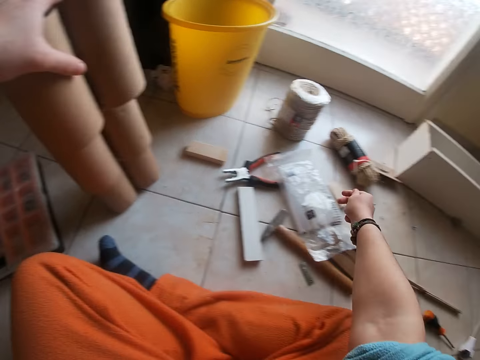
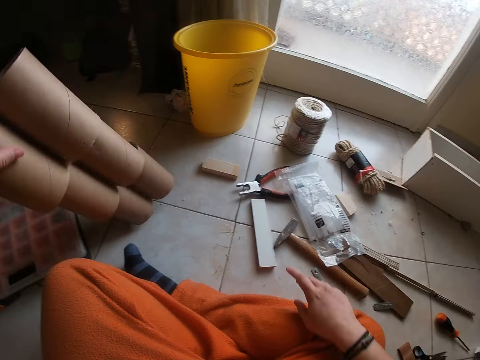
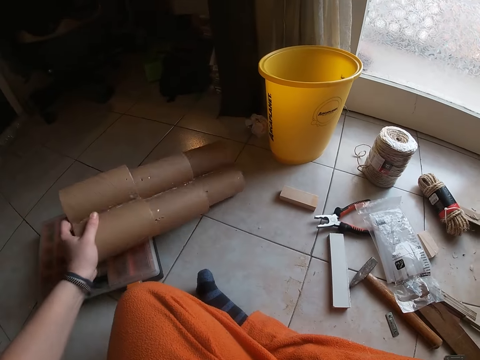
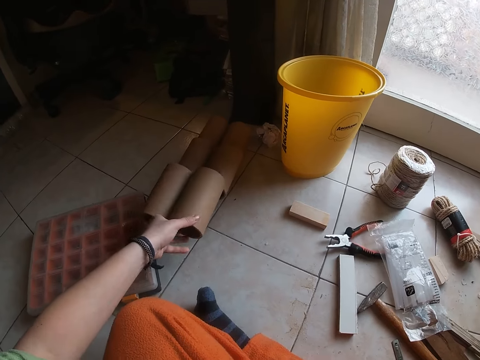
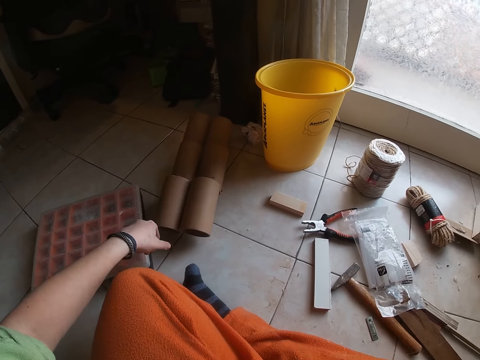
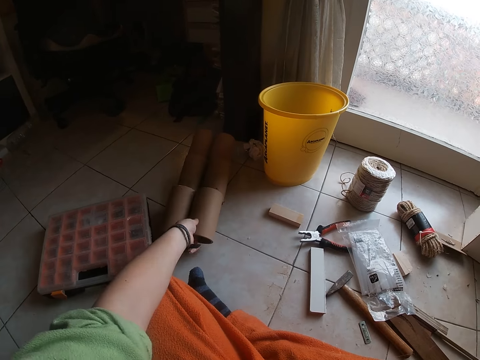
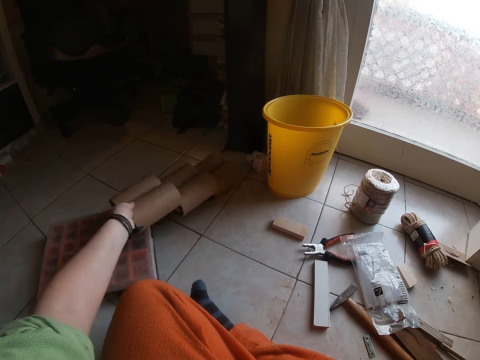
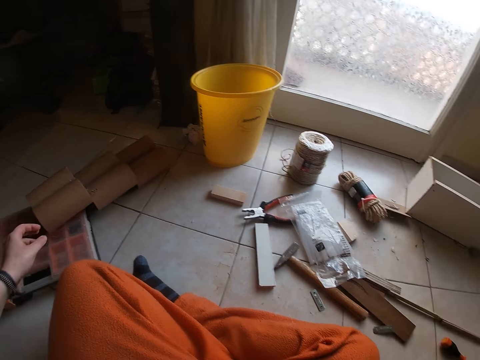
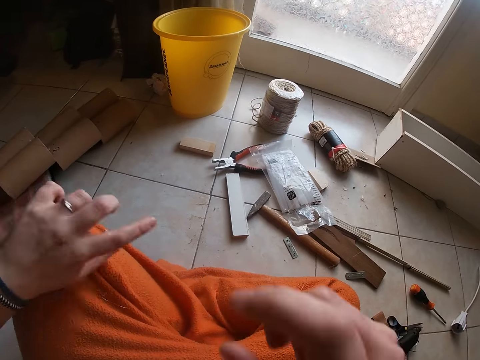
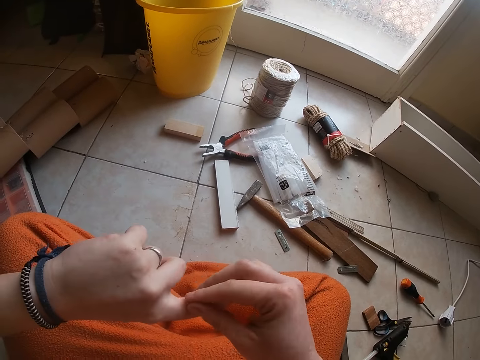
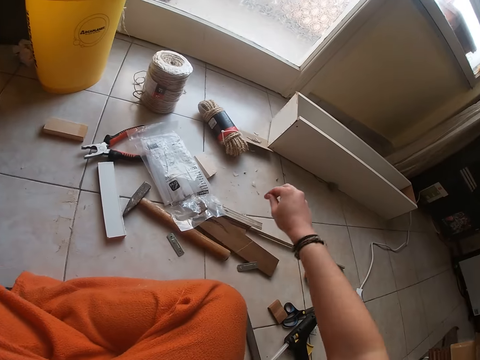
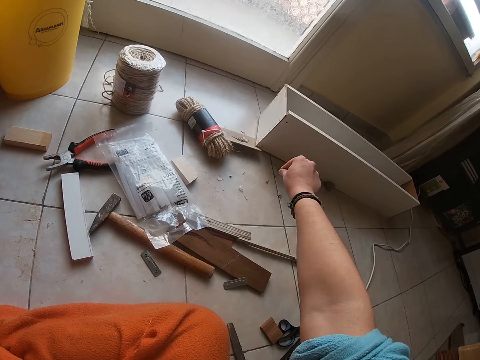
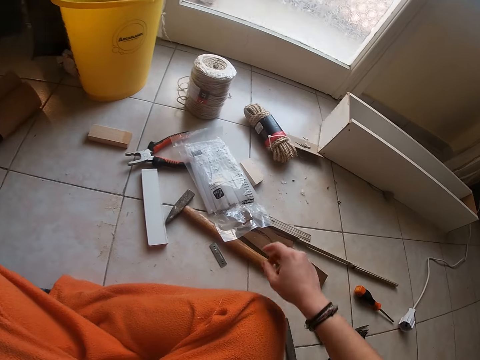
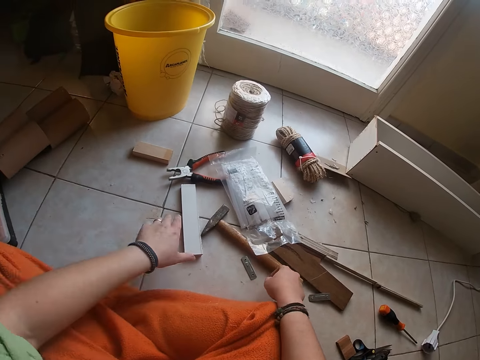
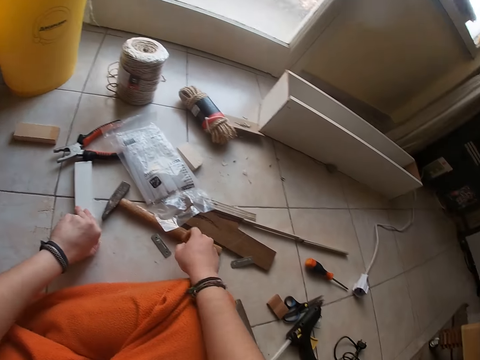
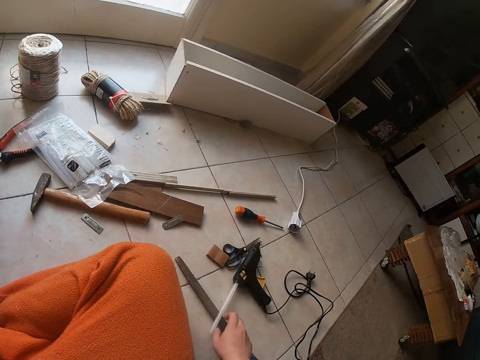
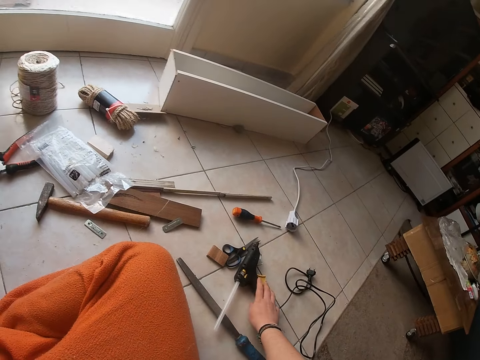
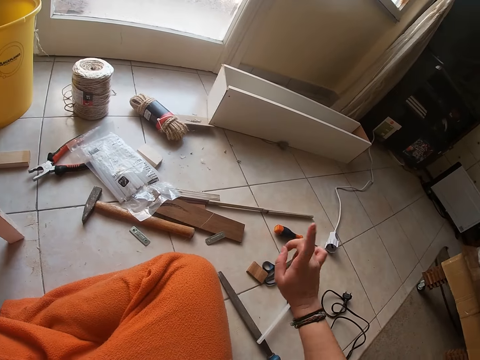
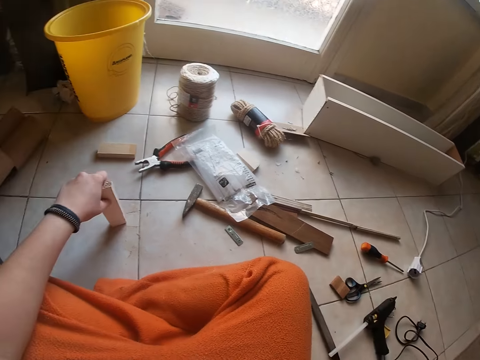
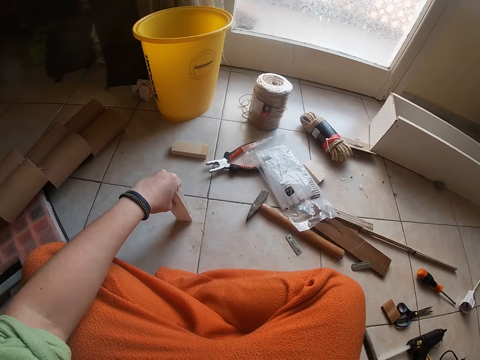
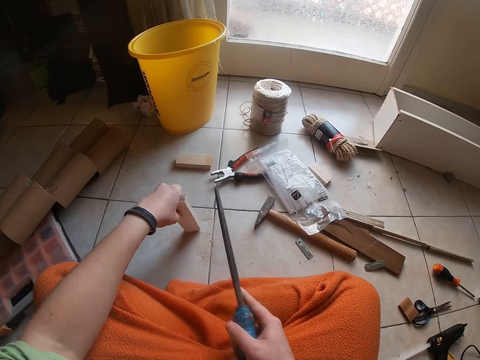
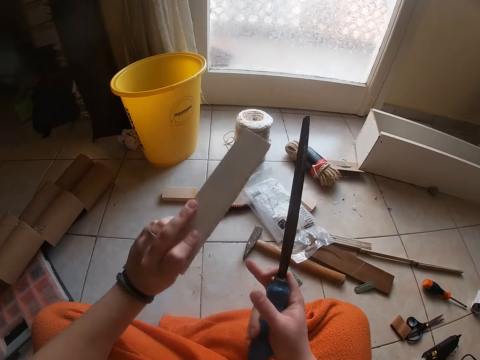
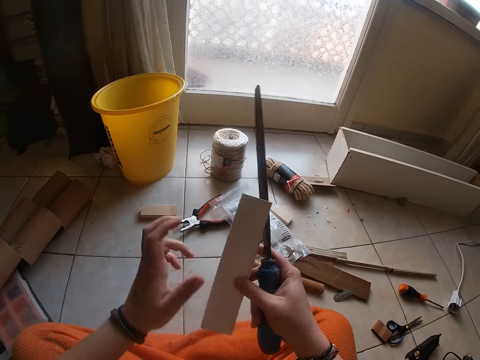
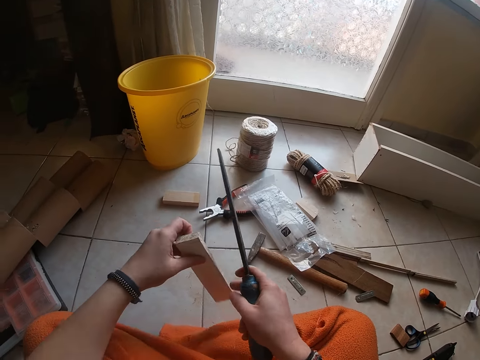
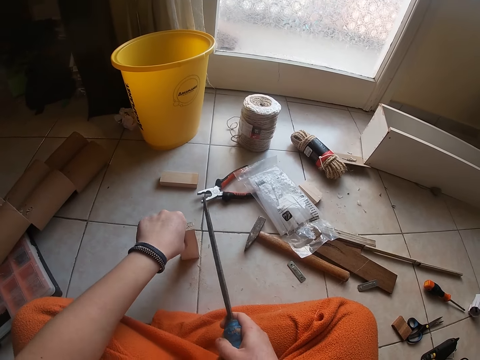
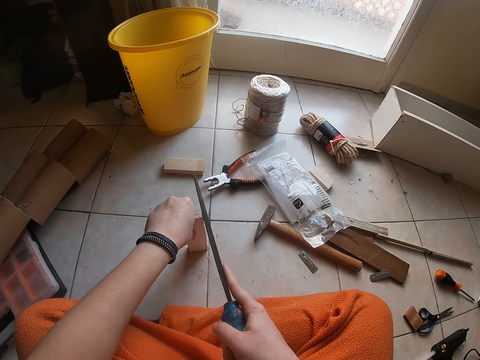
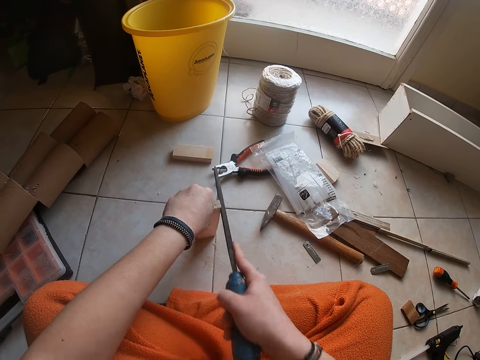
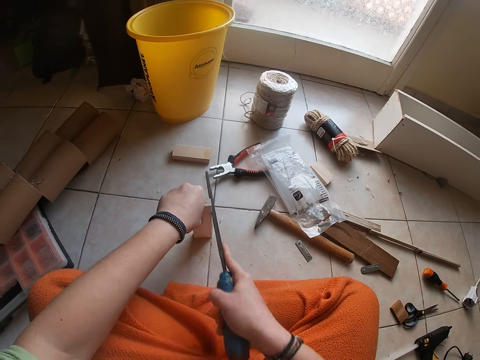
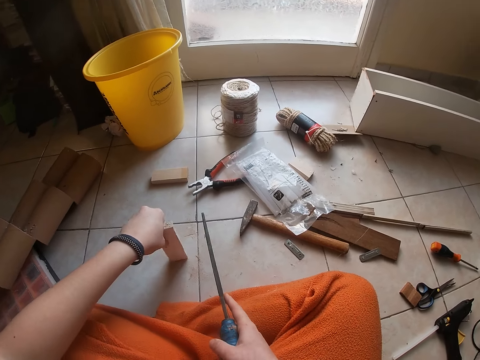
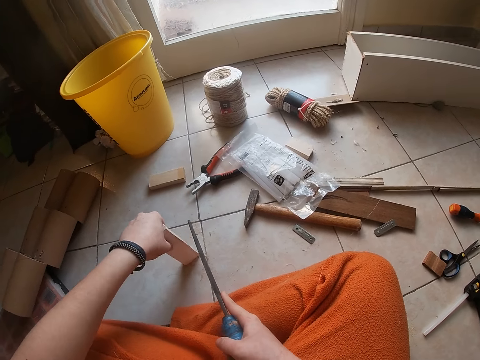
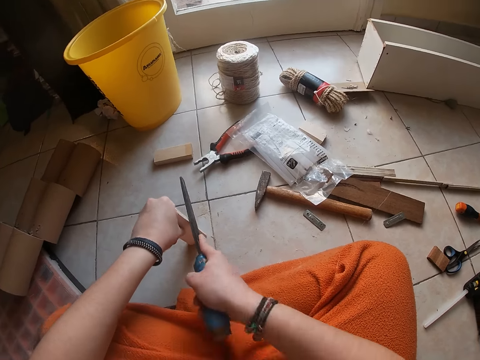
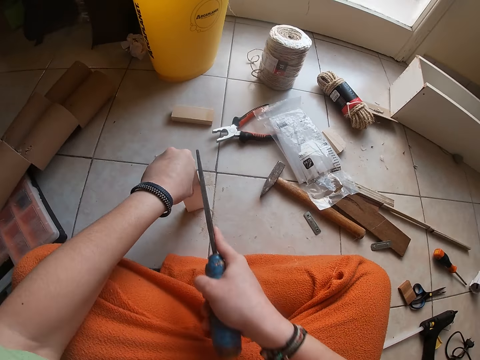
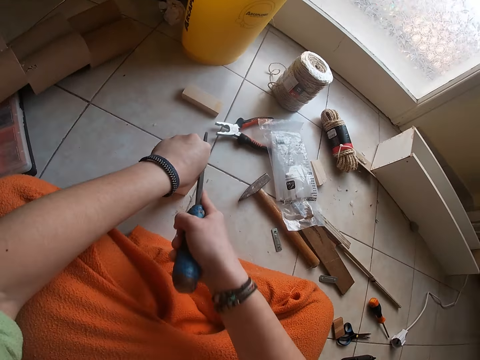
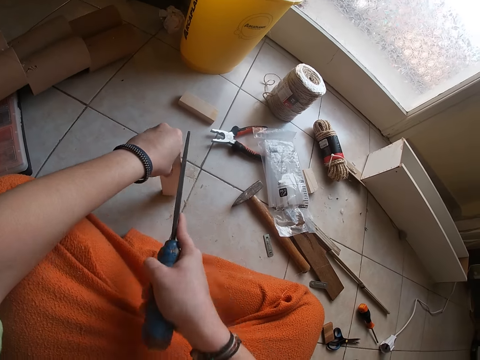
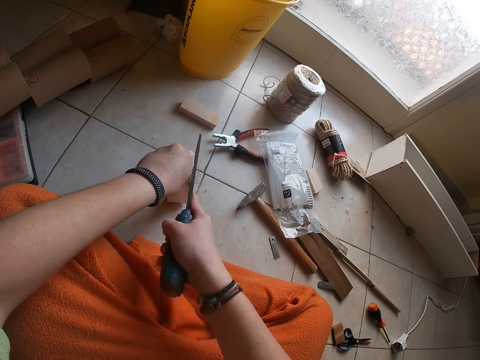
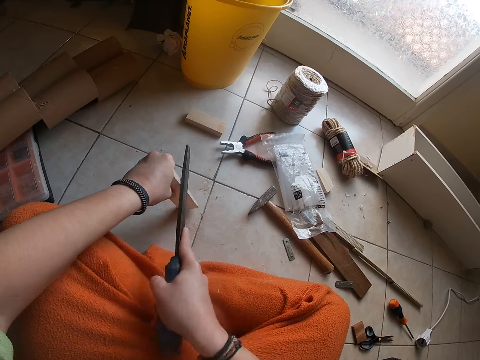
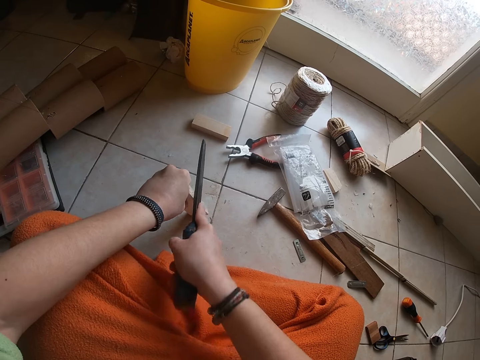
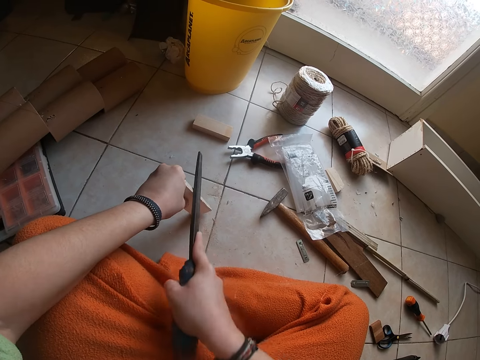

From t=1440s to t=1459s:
The camera wearer drops the cardboard craft tube on the floor with his left hand. He picks up the cardboard craft tube with his left hand. He drops the cardboard craft tube to the floor with his left hand. He peels off the glue particles from his left hand on the floor with his right hand. He picks up the plywood from the floor with his left hand. He adjusts the hot glue gun on the floor with his right hand. He picks up a wood file from the floor with his right hand. He passes the plywood from his left hand to his right hand. He passes the plywood from his right hand to his left hand. He holds the plywood on the floor with his left hand. He scrapes the plywood with the wood file with his right hand.

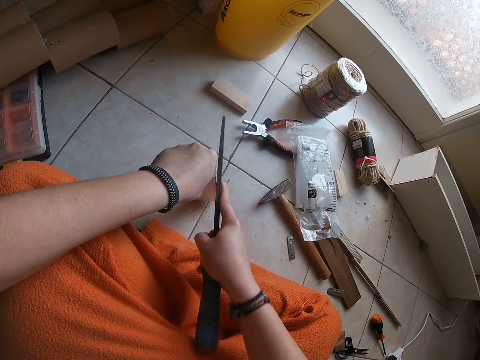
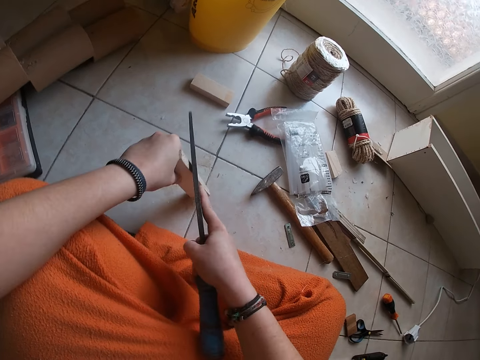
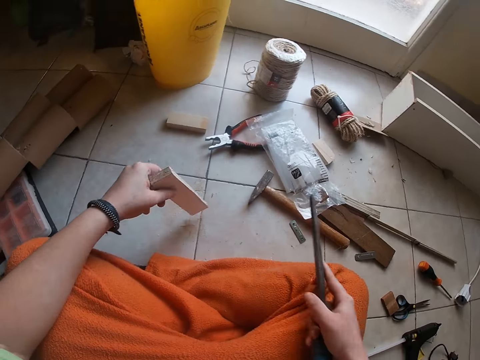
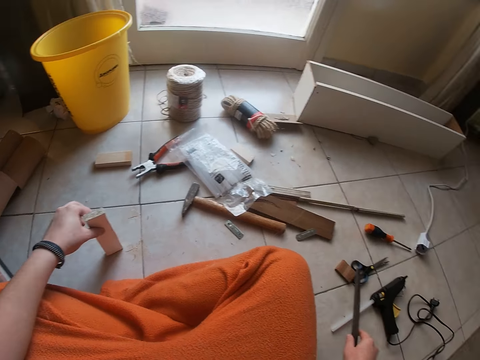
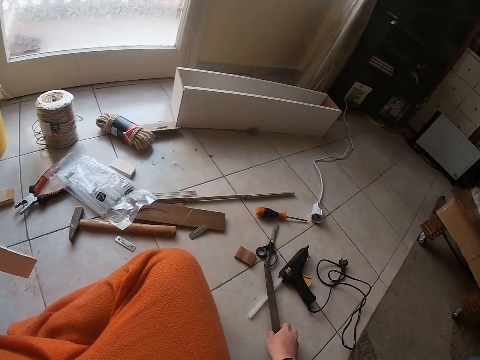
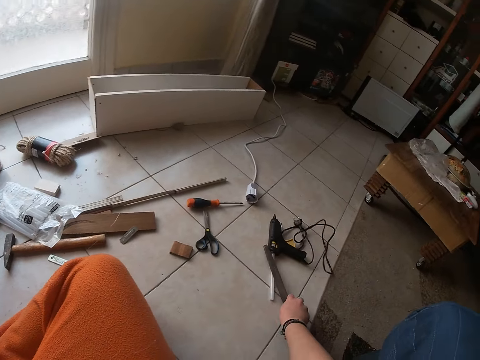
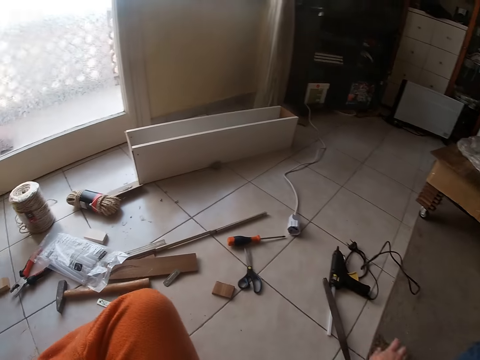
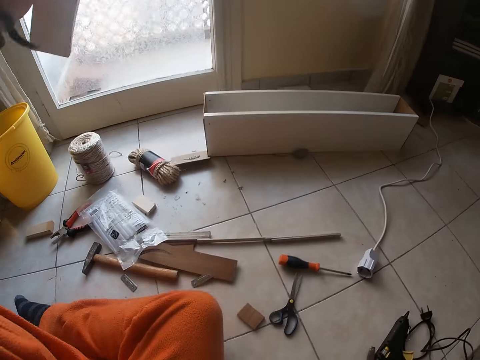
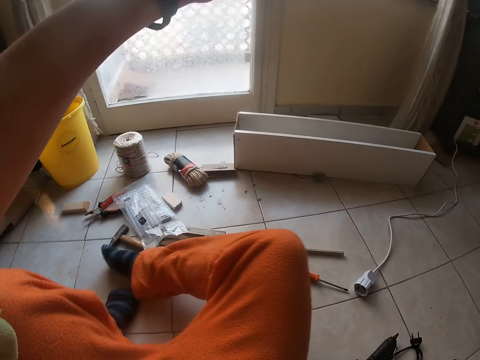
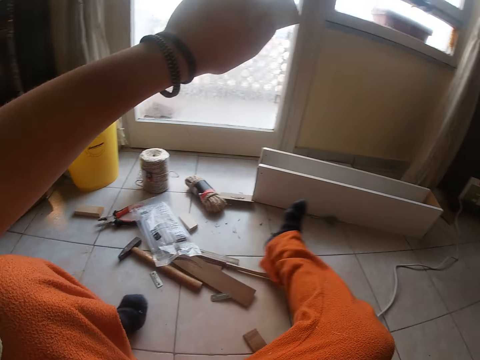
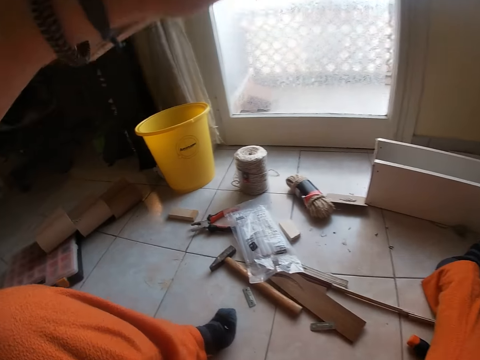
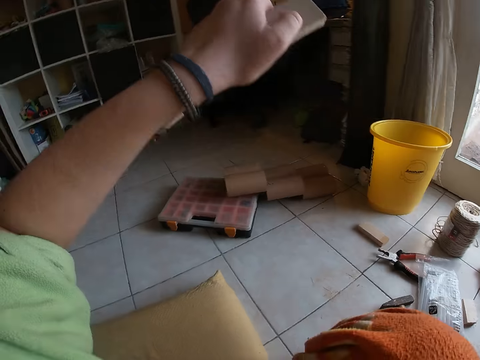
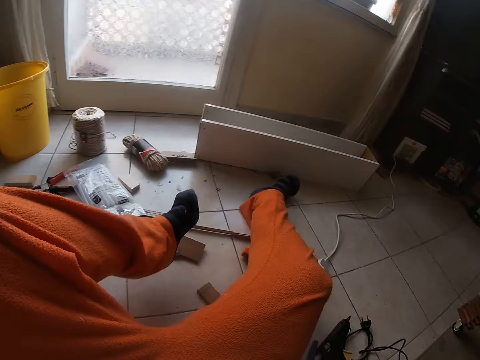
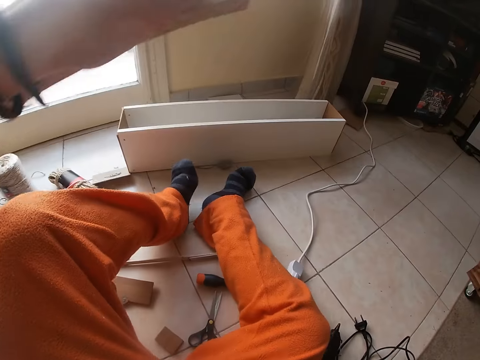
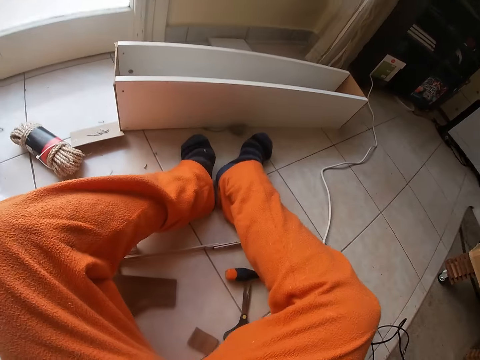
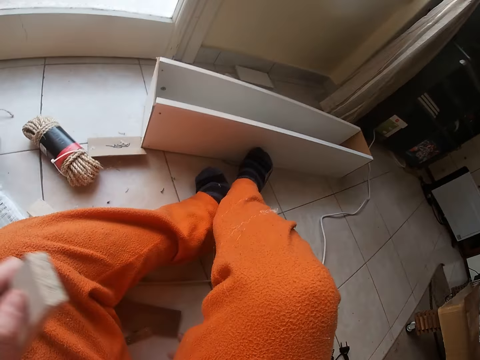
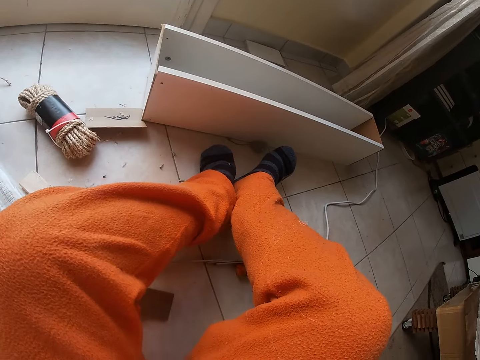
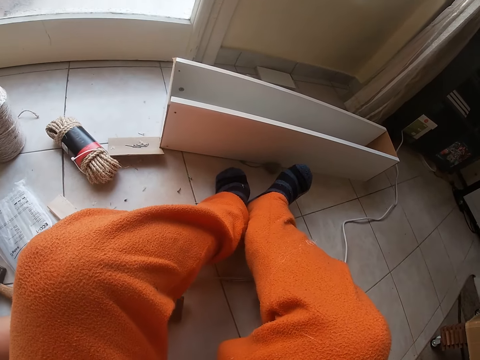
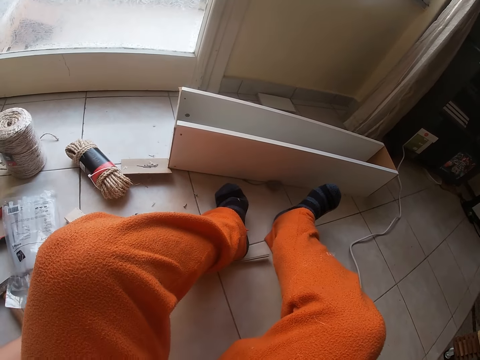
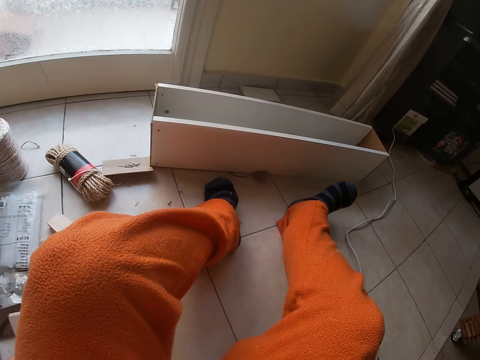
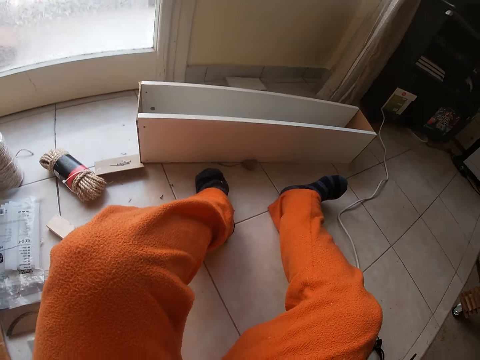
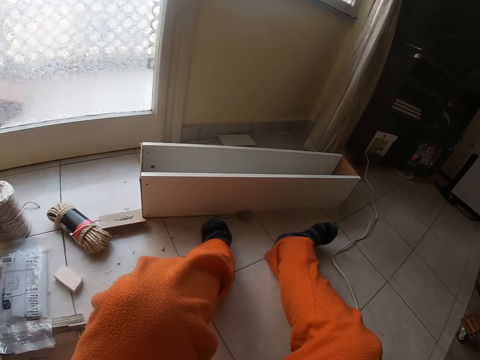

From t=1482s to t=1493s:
The camera wearer drops the wood file on the floor with his right hand. He picks up the plywood with his left hand. He raises his left hand. He stretches both legs. He moves the wood on the floor with his left hand. He moves forward.
